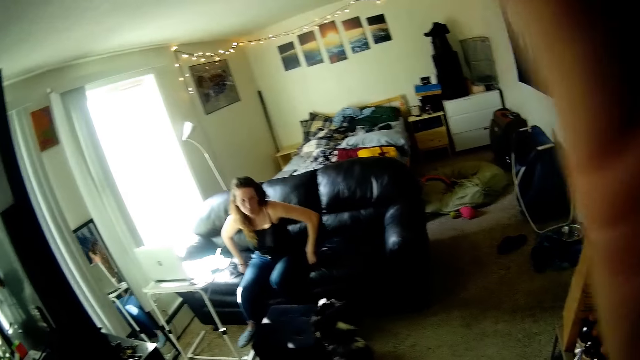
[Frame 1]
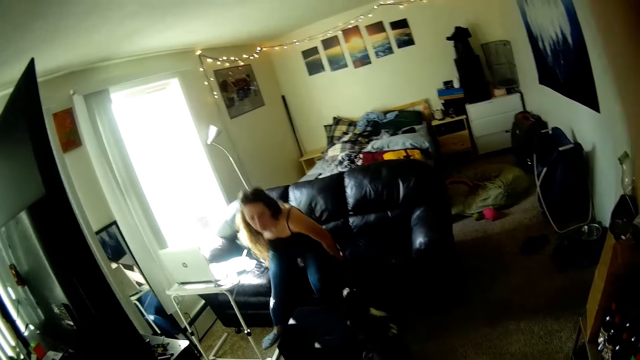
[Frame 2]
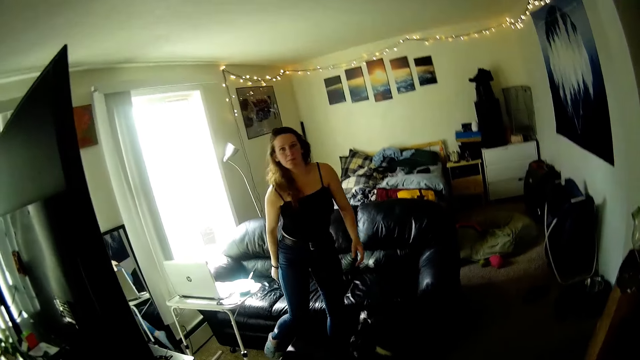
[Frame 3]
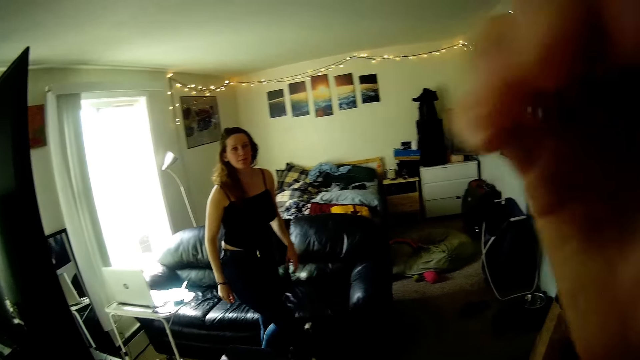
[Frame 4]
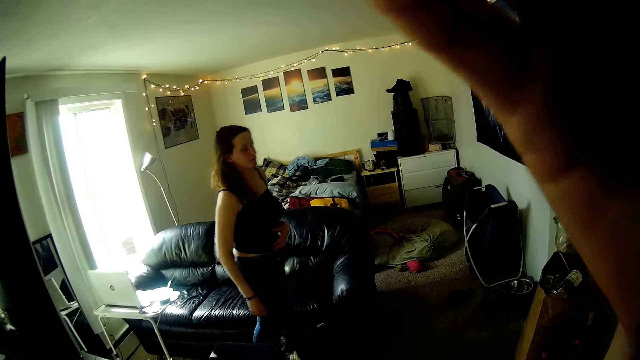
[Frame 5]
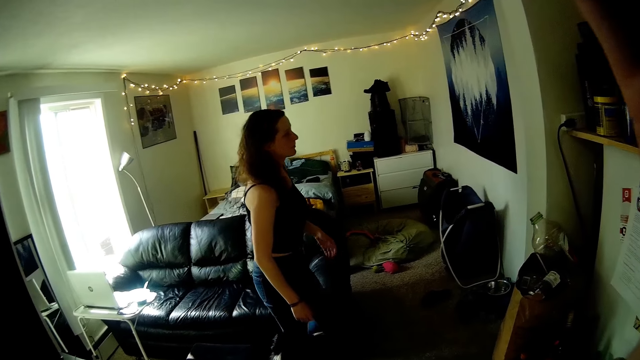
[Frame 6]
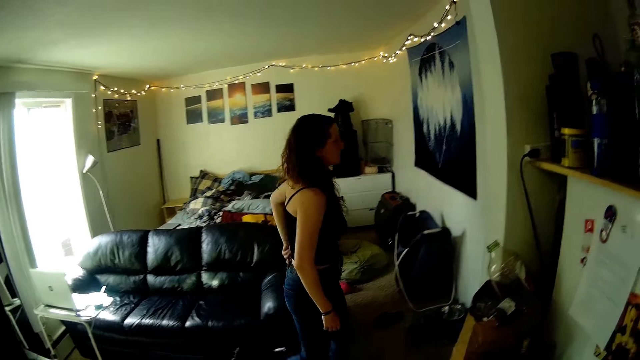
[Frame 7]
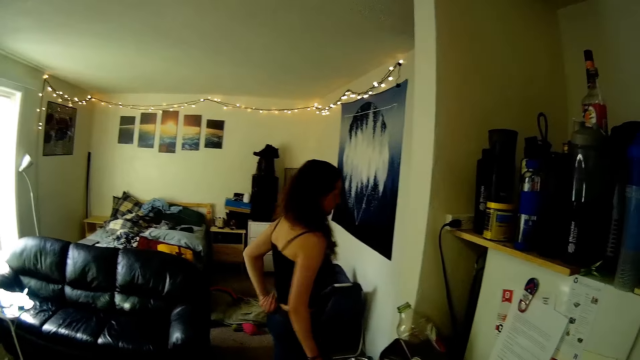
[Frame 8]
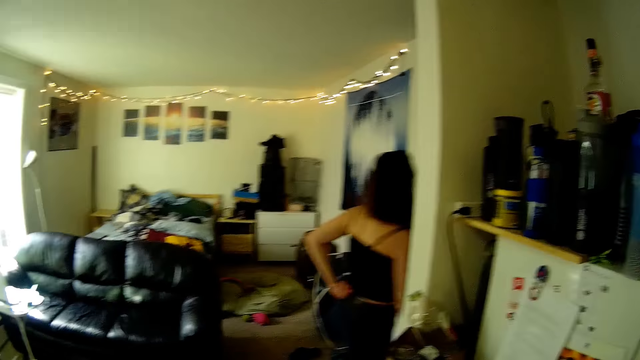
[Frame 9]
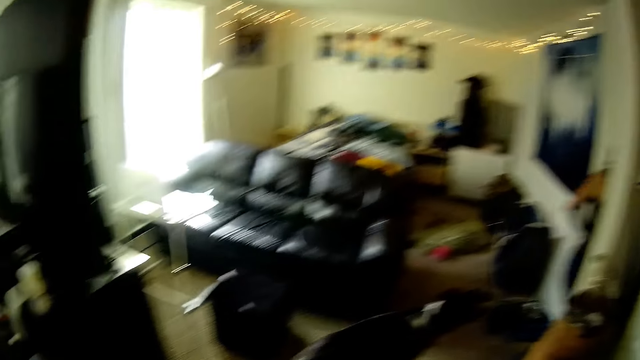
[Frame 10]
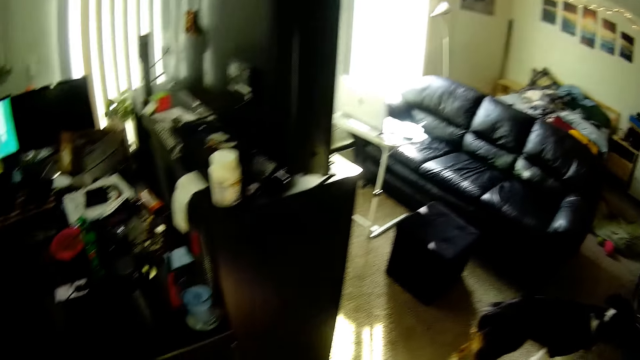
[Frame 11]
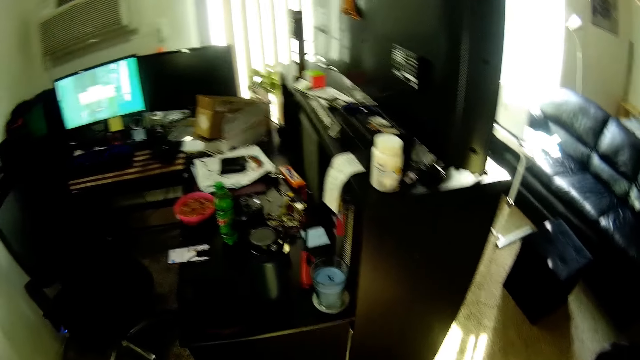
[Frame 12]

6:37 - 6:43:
The person gets off the sofa and walks out of the room. The camera wearer turns to the office section.
